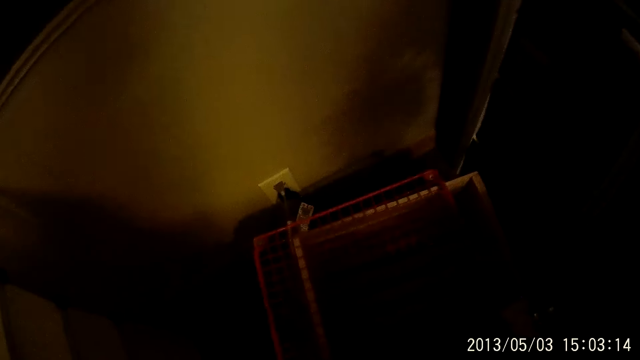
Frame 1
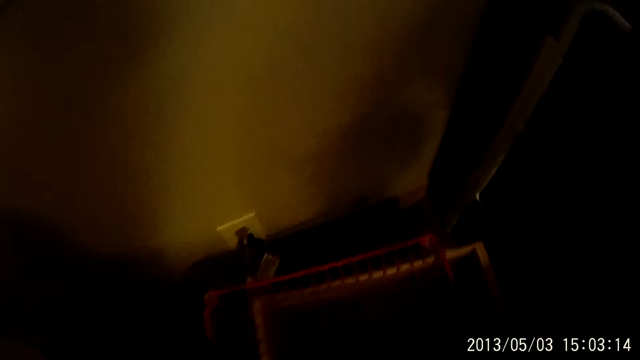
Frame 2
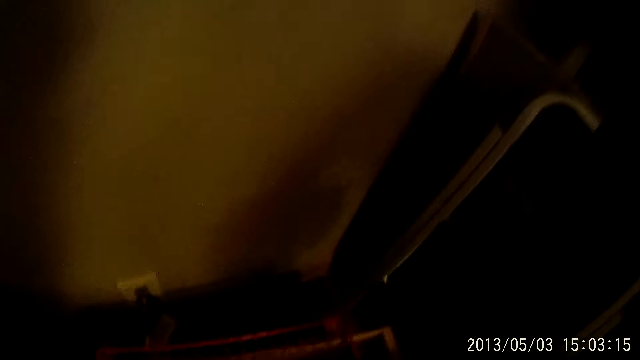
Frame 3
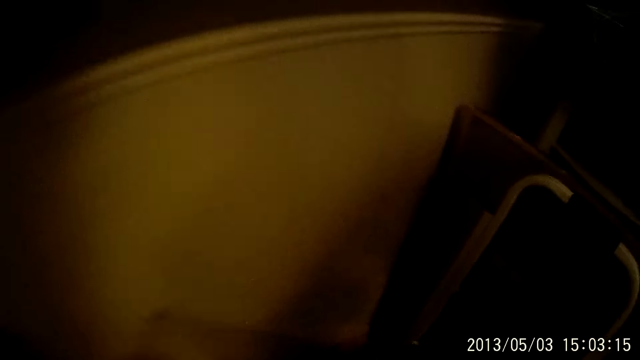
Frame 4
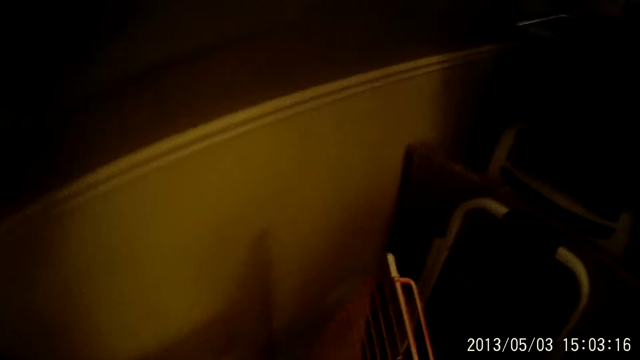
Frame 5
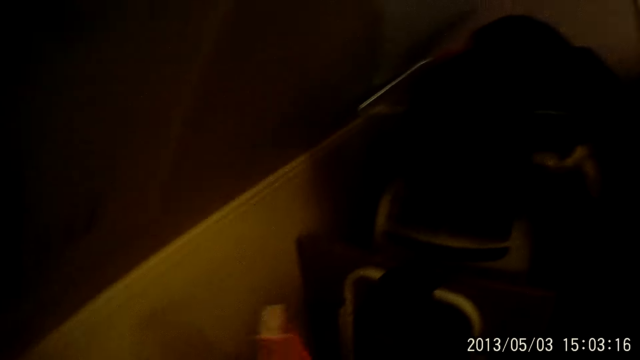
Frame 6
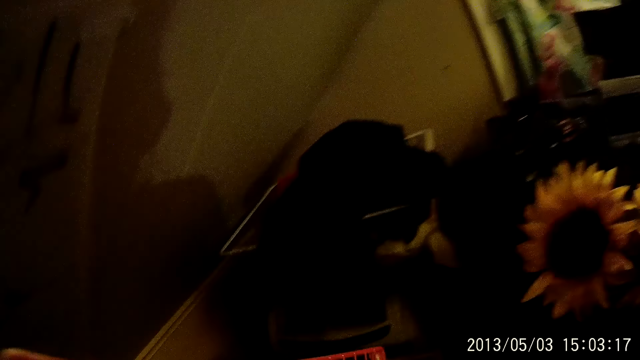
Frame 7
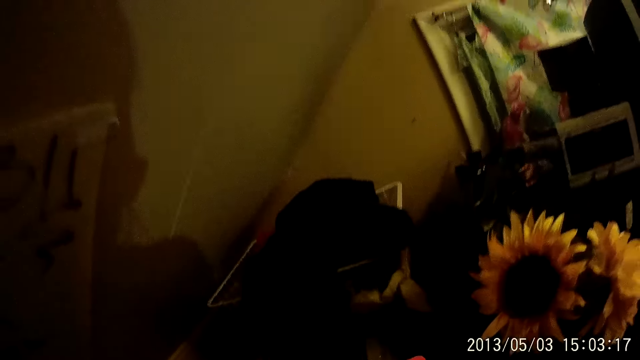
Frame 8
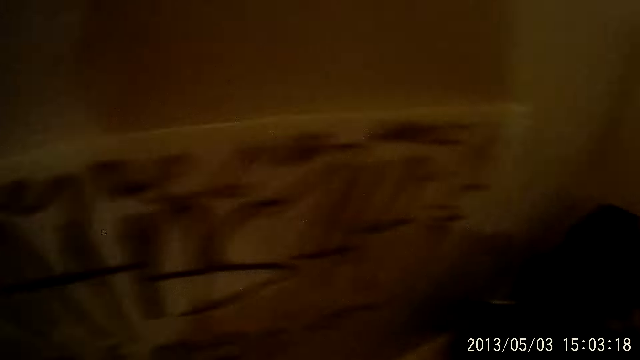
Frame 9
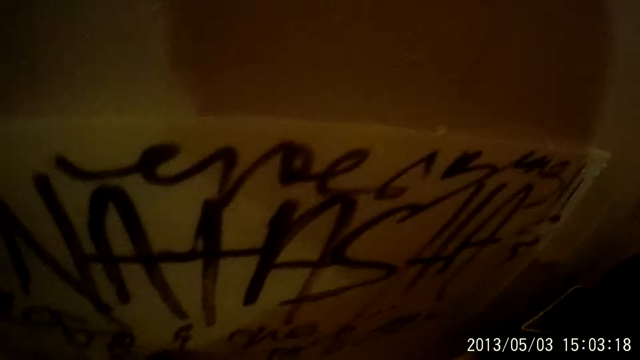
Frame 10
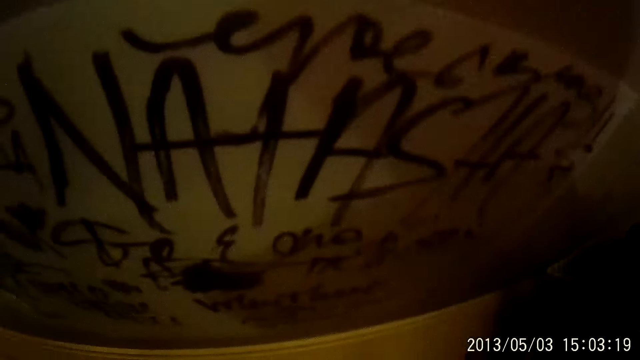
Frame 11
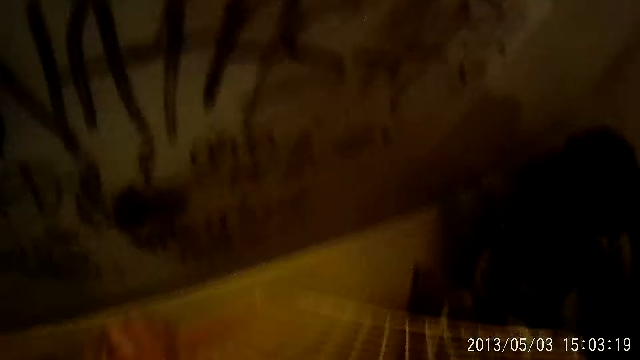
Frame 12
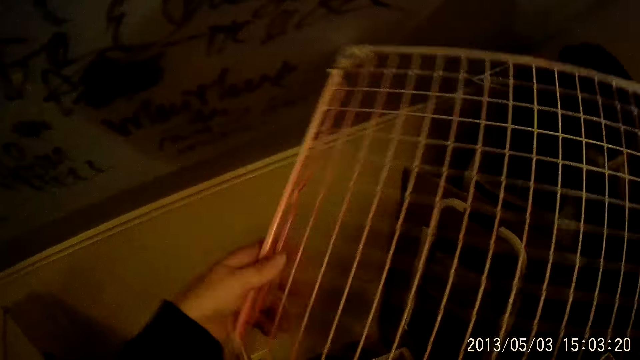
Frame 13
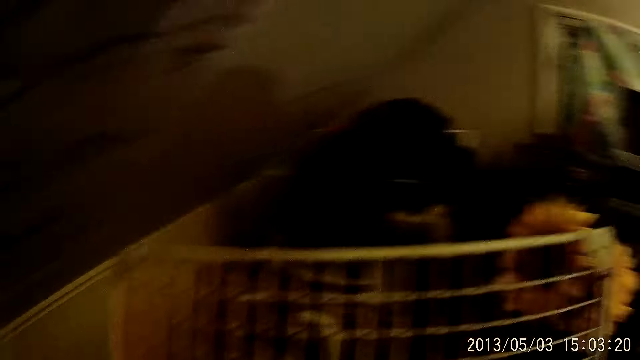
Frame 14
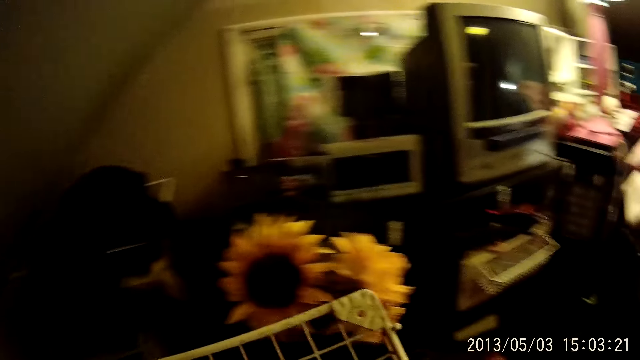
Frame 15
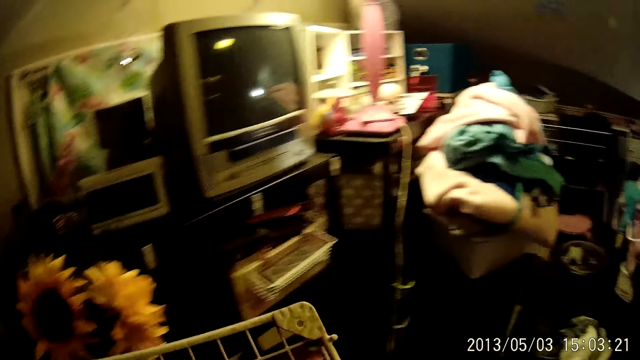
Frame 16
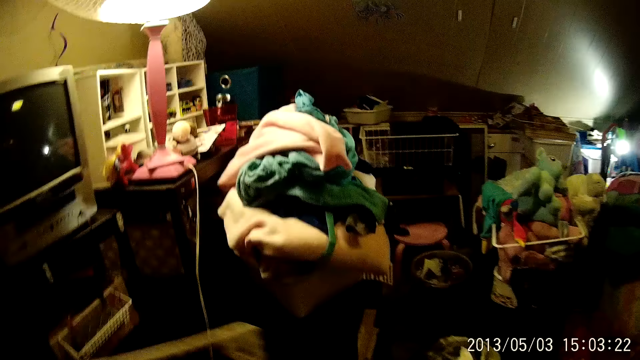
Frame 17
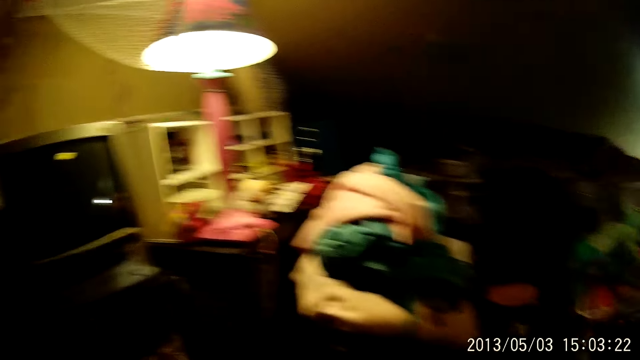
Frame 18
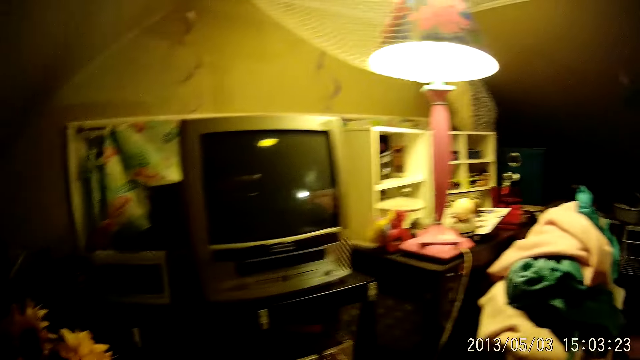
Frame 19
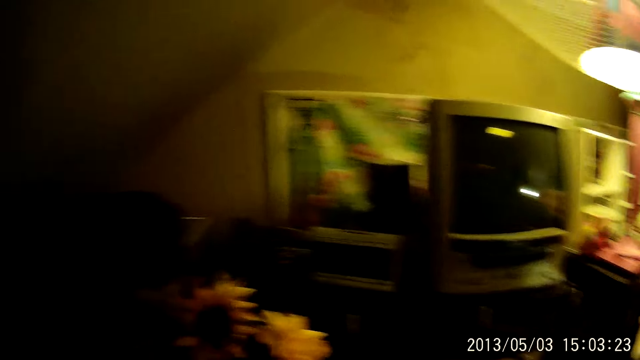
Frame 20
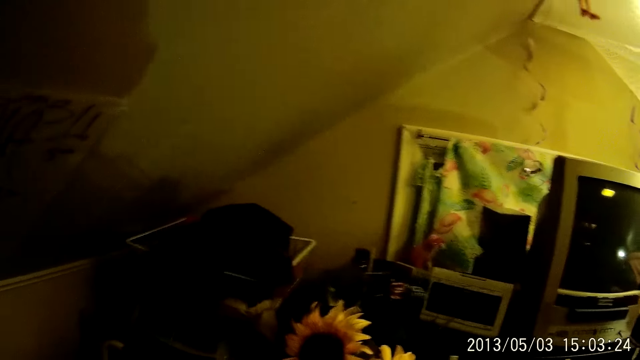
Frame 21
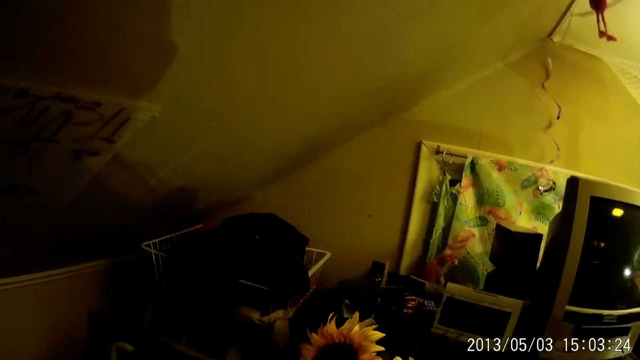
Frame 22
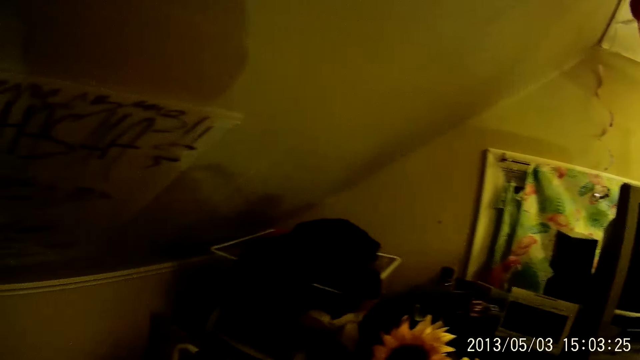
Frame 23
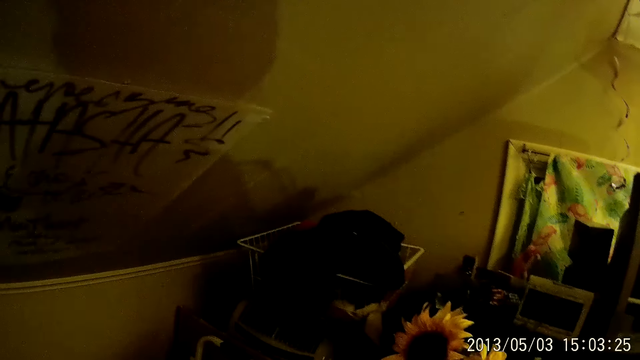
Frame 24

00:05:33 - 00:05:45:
The camera wearer picks up a piece of metal mesh from the floor with his right hand. He holds the metal mesh with both hands.

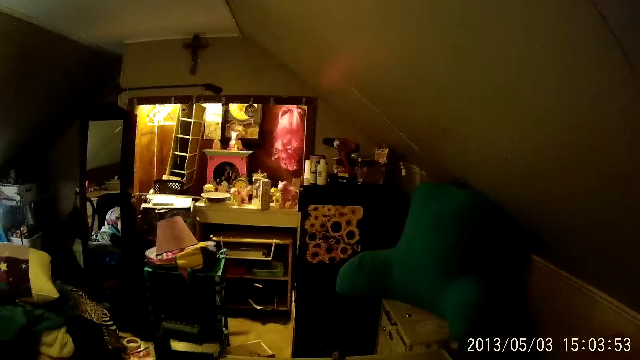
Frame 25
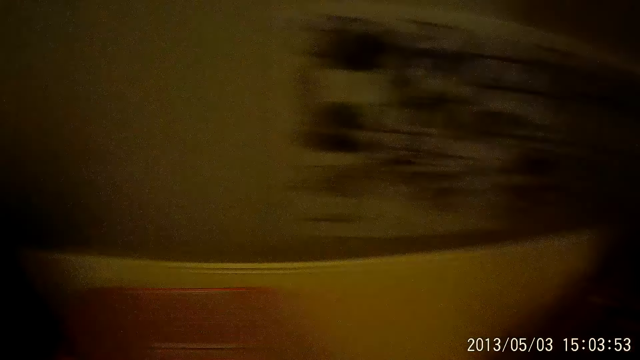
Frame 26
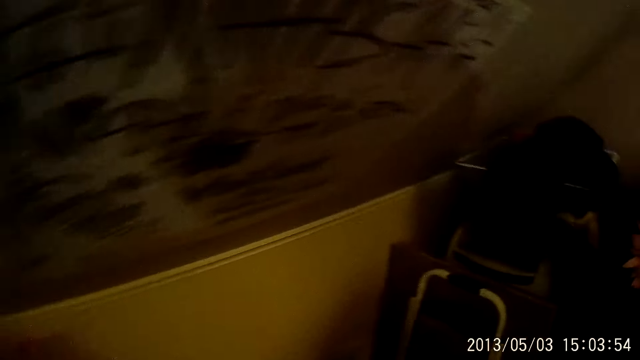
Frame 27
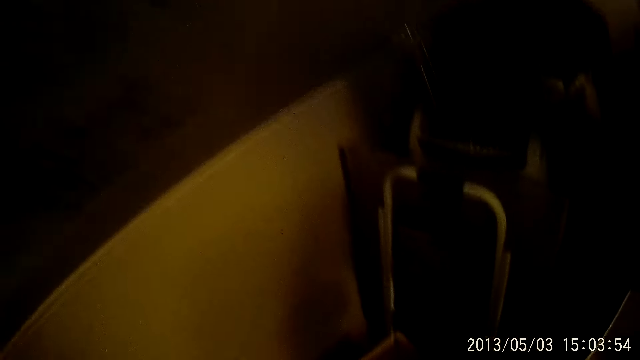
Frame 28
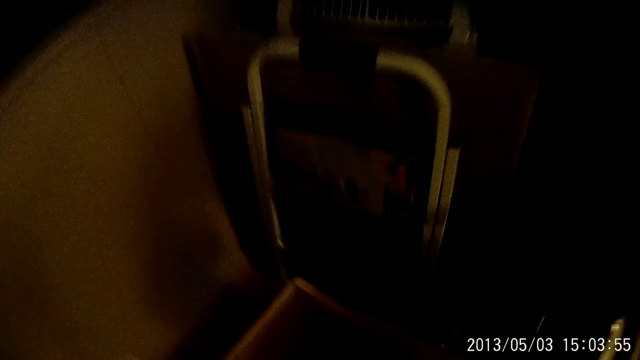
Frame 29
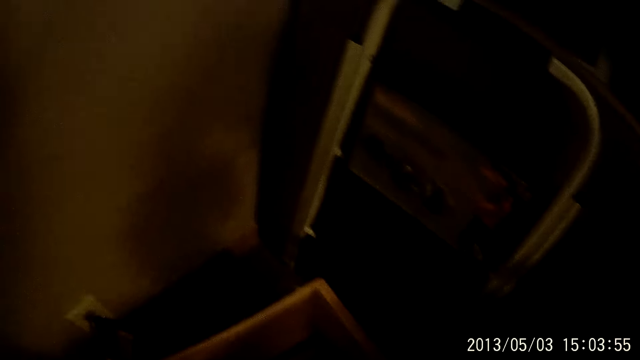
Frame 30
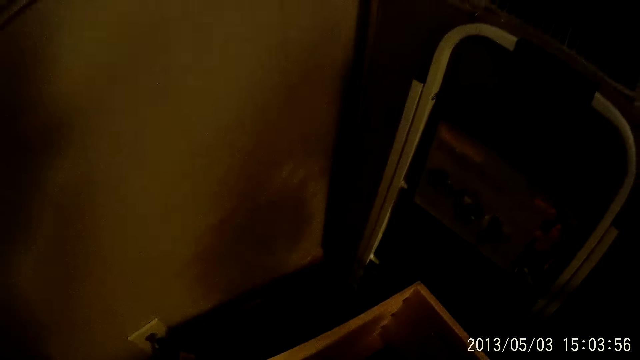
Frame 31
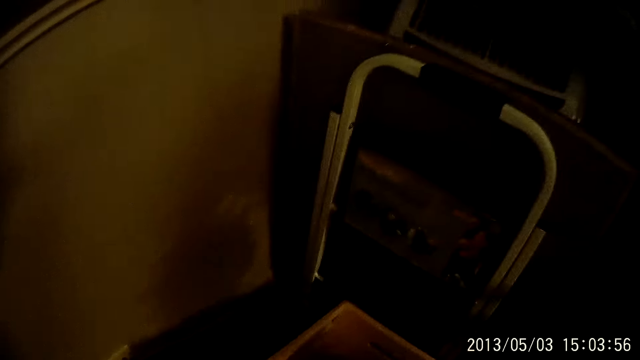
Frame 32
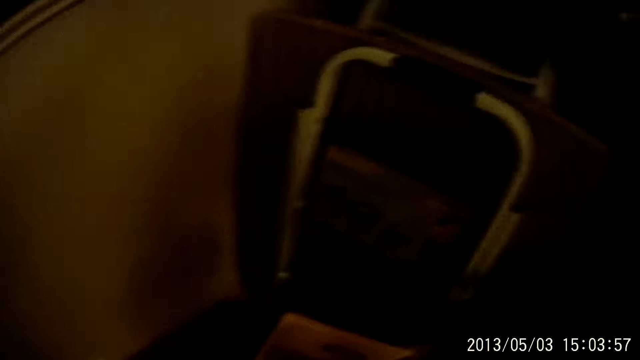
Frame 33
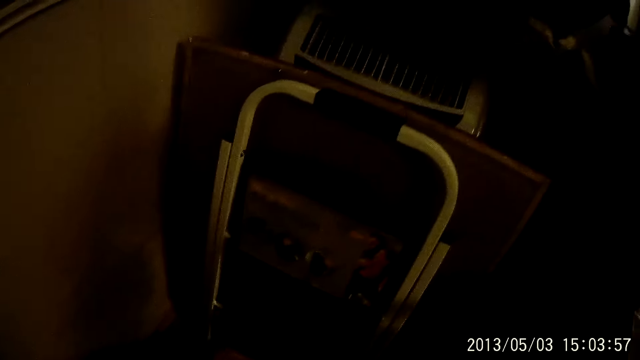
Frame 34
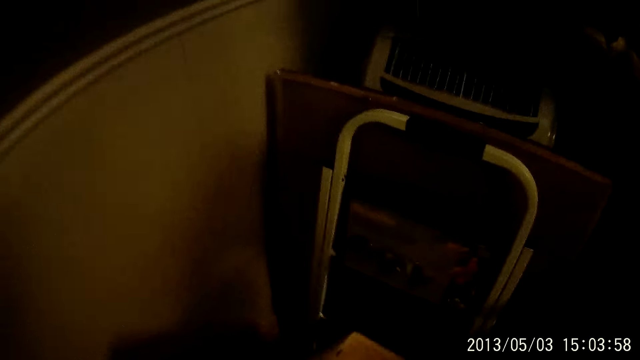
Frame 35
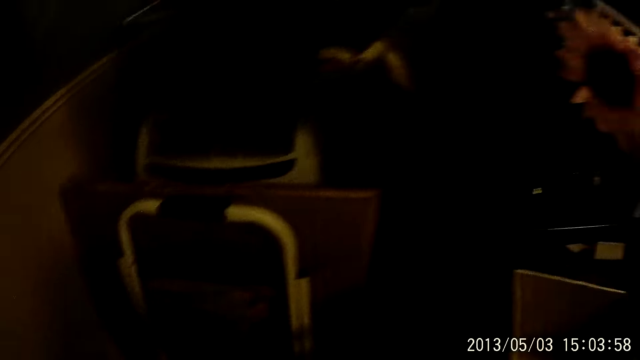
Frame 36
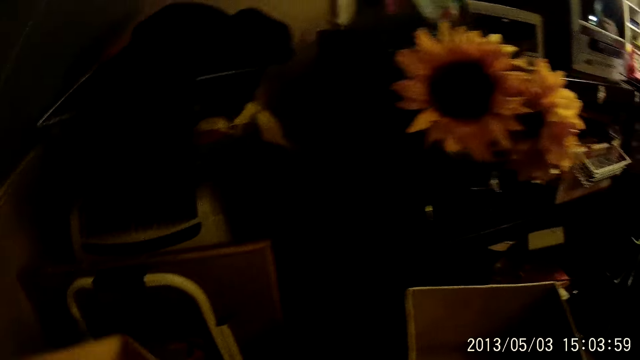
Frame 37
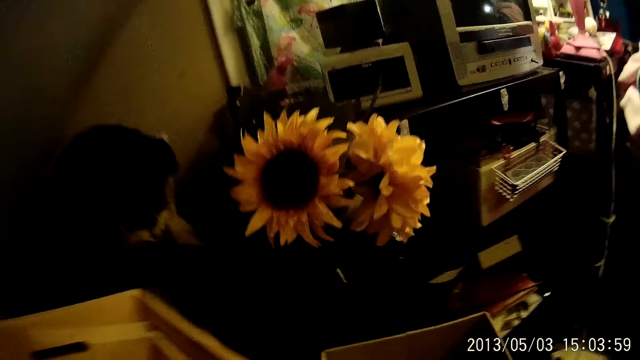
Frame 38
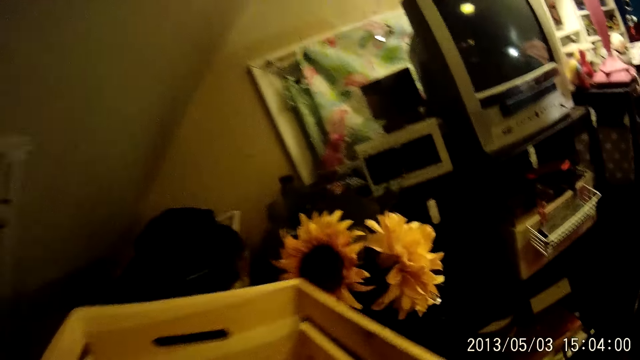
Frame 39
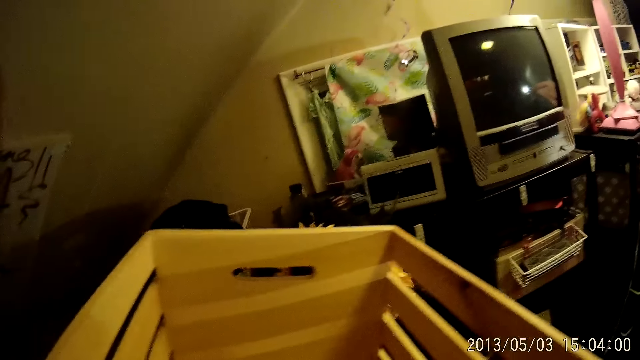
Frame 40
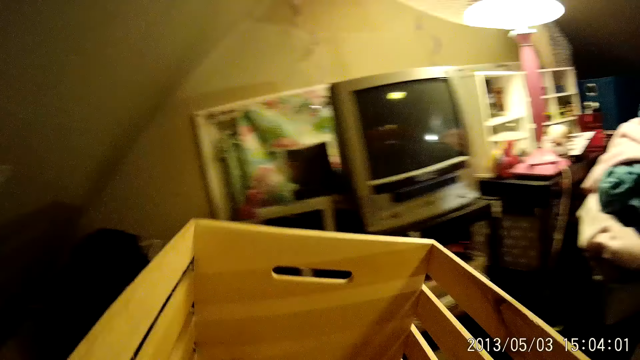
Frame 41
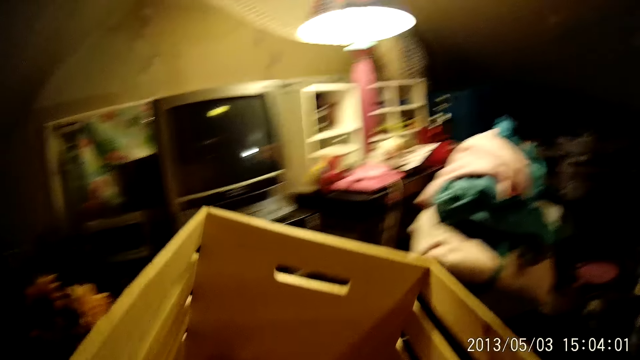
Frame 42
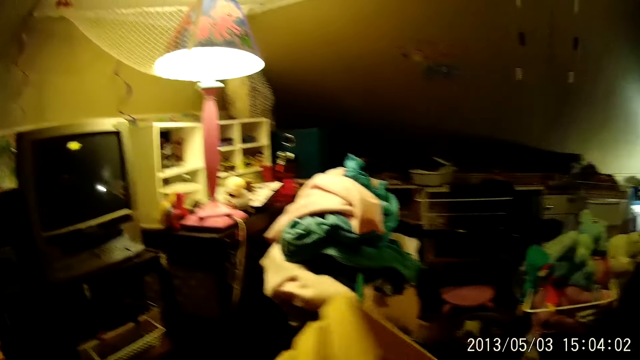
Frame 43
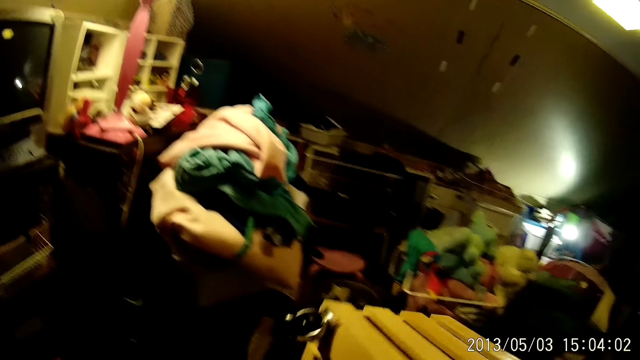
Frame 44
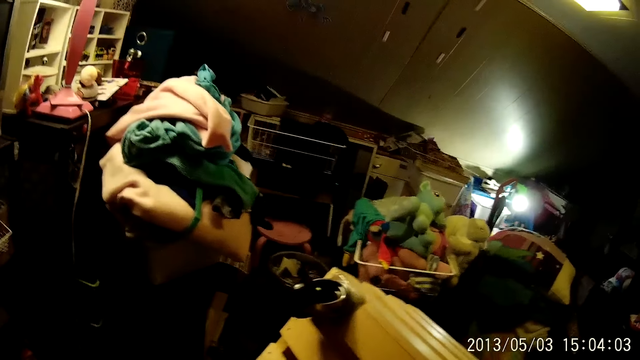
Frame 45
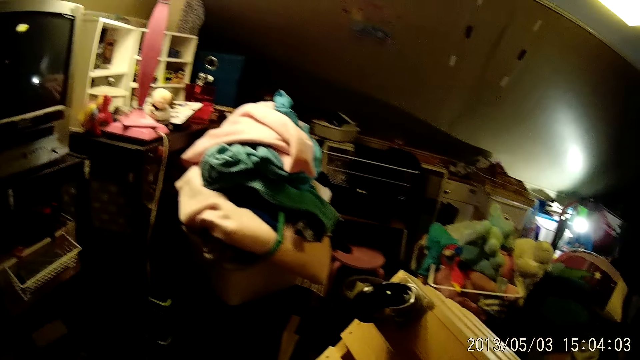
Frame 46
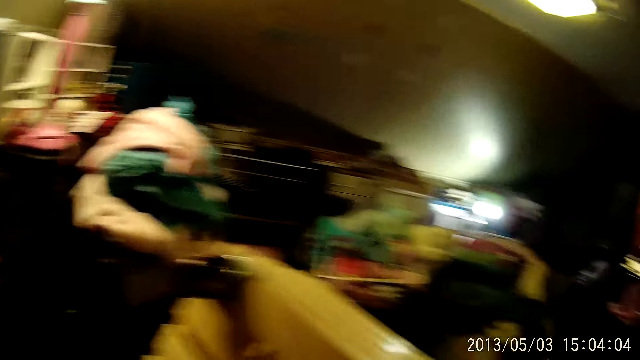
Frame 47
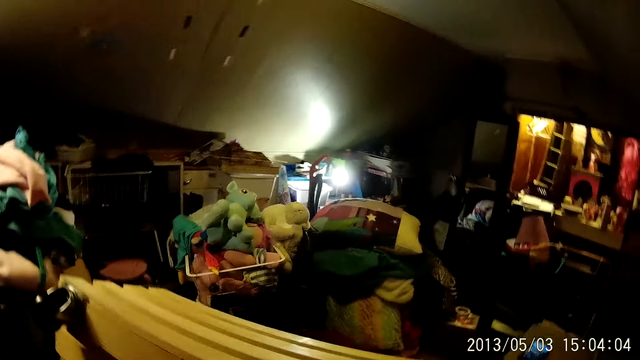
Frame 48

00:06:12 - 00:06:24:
The camera wearer picks up a crate. They pick up the wood crate from the floor with both hands.
